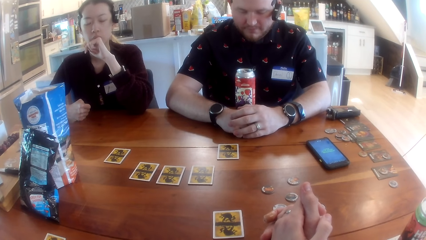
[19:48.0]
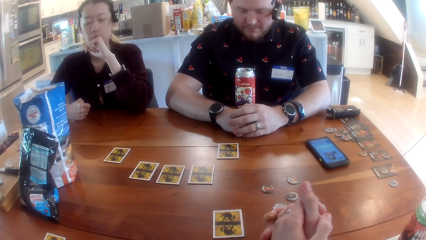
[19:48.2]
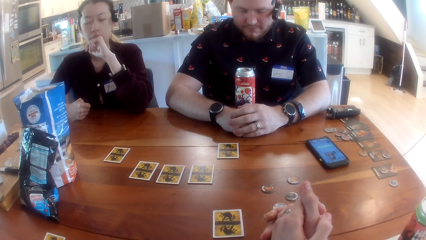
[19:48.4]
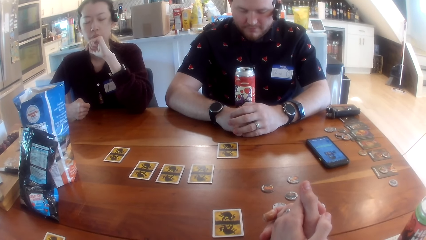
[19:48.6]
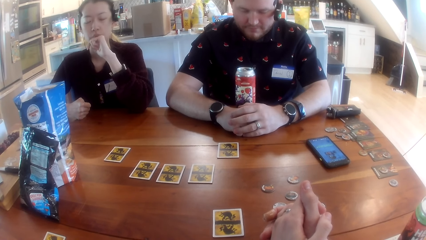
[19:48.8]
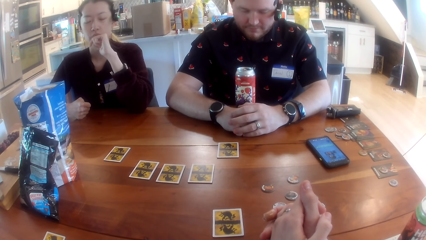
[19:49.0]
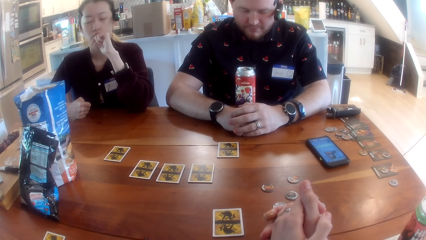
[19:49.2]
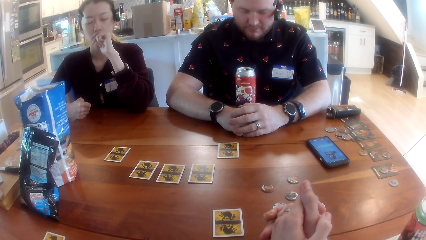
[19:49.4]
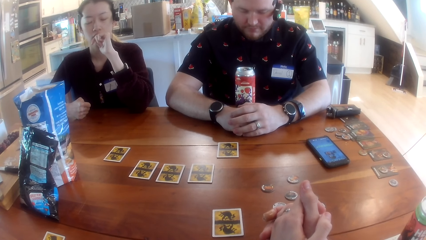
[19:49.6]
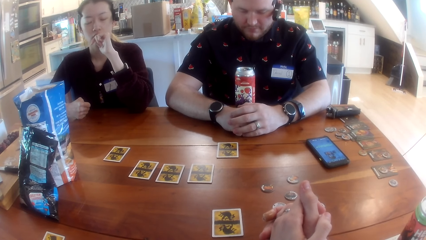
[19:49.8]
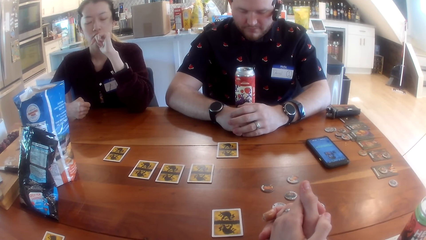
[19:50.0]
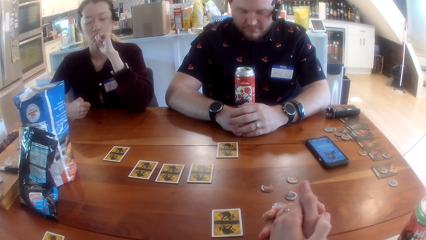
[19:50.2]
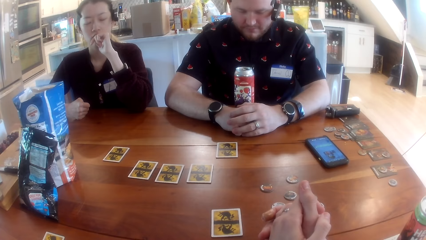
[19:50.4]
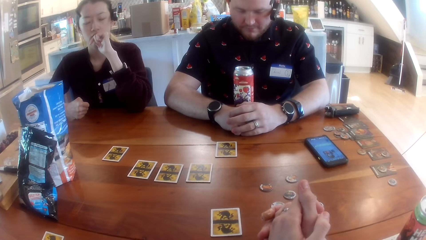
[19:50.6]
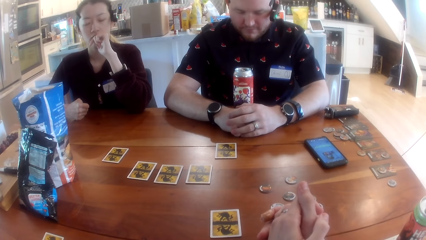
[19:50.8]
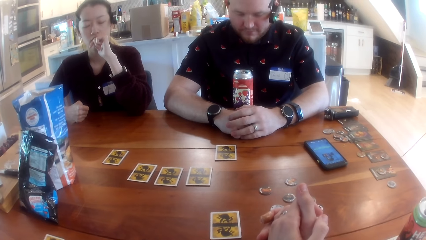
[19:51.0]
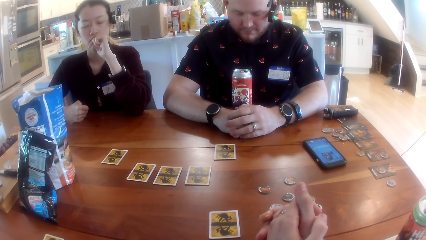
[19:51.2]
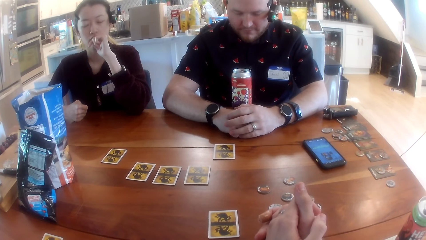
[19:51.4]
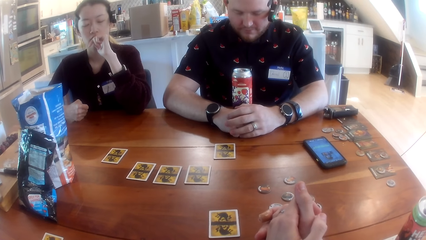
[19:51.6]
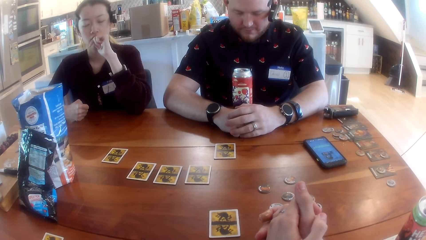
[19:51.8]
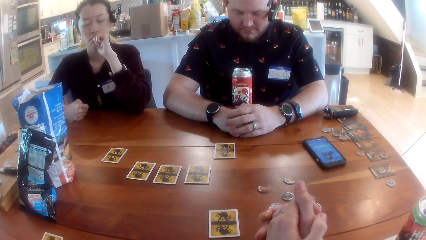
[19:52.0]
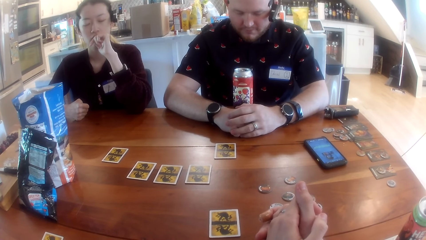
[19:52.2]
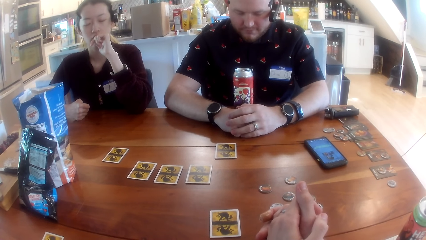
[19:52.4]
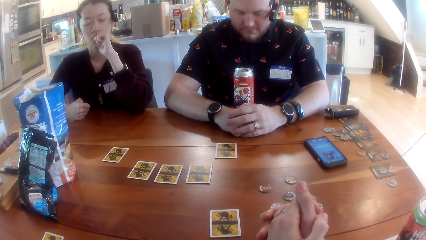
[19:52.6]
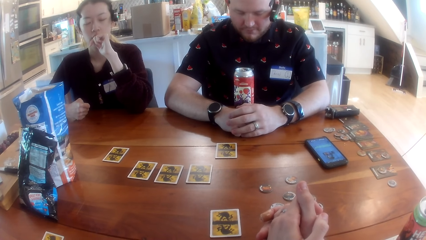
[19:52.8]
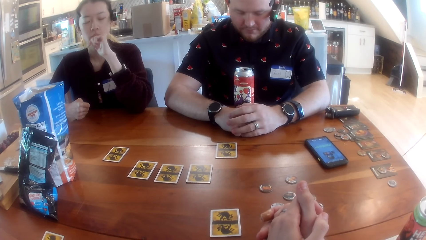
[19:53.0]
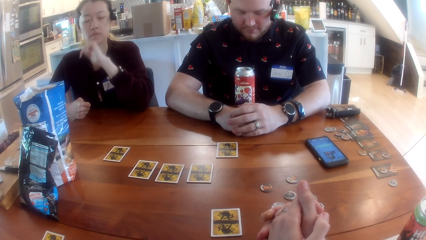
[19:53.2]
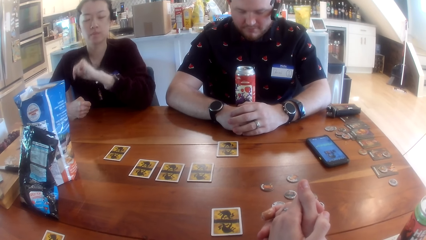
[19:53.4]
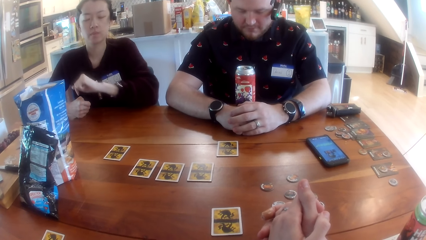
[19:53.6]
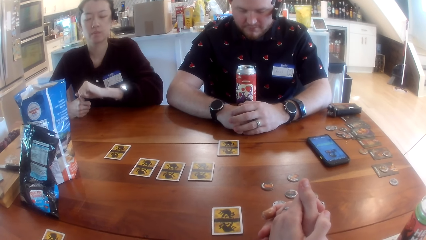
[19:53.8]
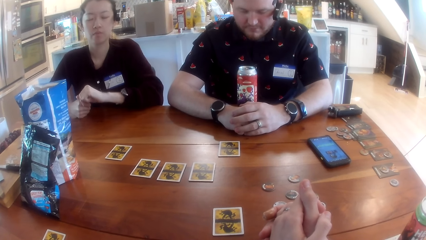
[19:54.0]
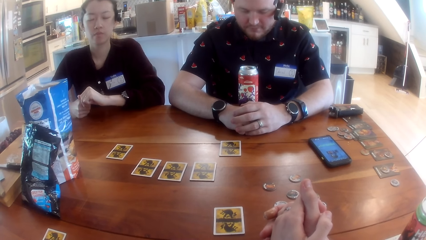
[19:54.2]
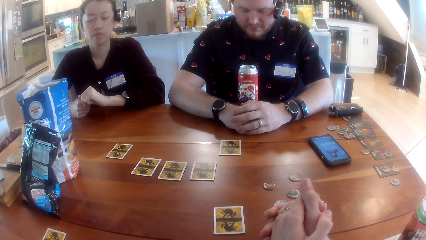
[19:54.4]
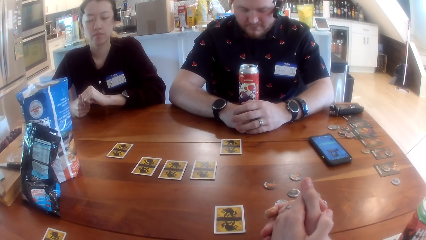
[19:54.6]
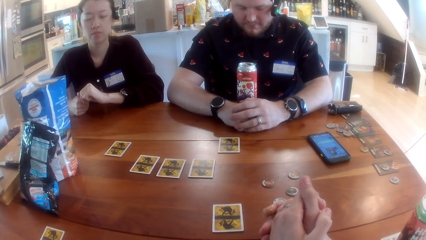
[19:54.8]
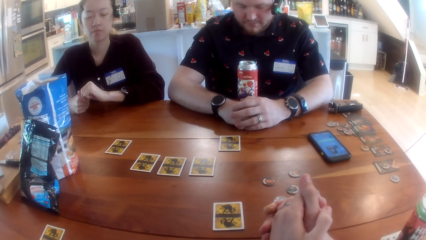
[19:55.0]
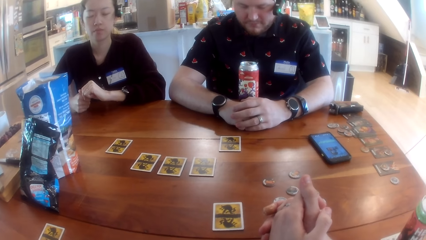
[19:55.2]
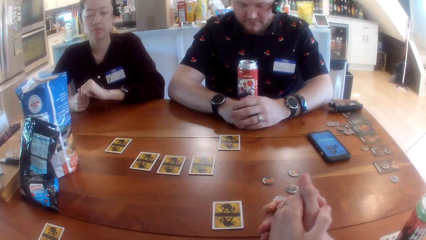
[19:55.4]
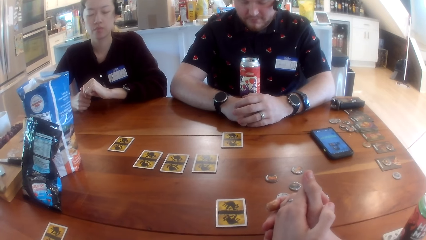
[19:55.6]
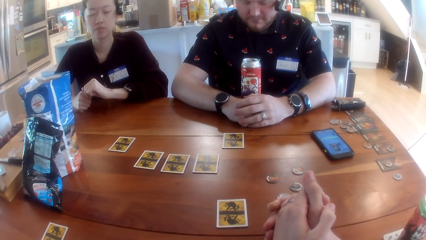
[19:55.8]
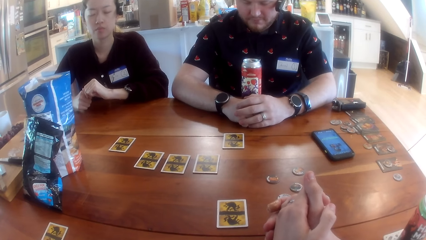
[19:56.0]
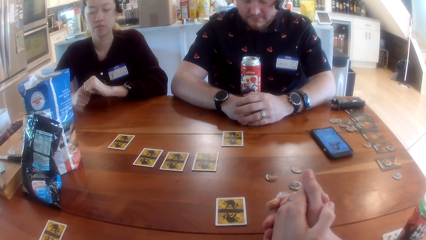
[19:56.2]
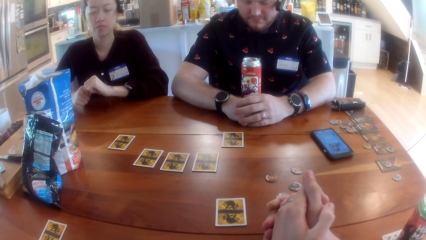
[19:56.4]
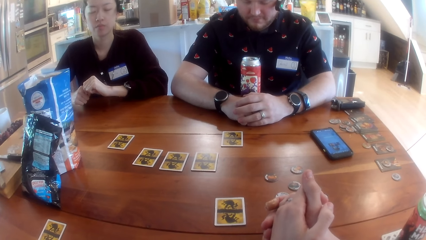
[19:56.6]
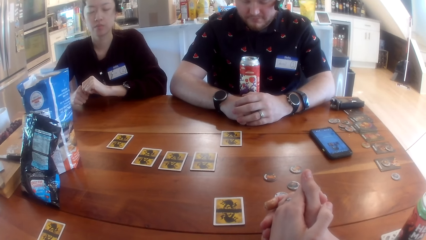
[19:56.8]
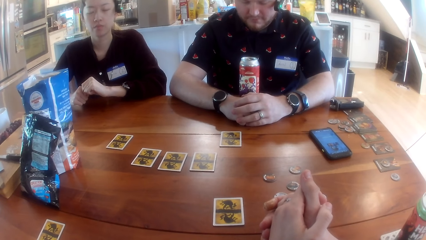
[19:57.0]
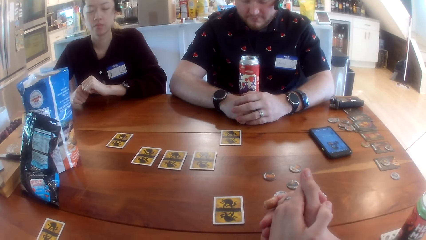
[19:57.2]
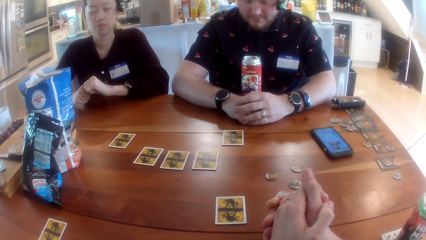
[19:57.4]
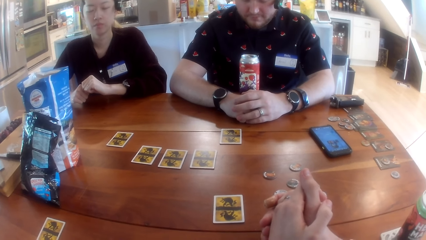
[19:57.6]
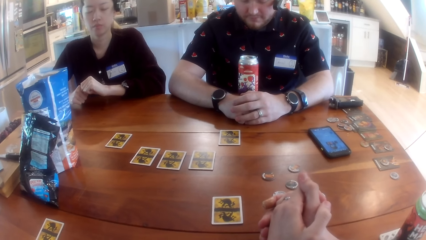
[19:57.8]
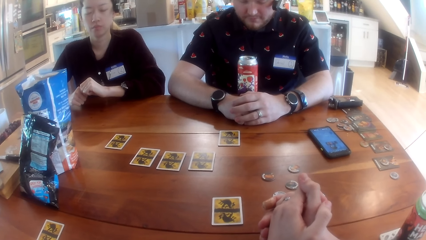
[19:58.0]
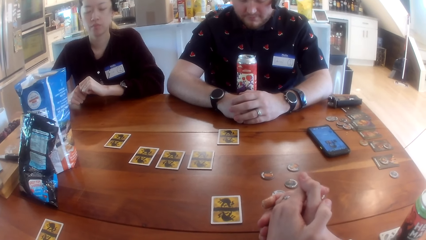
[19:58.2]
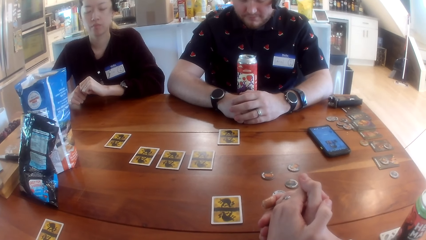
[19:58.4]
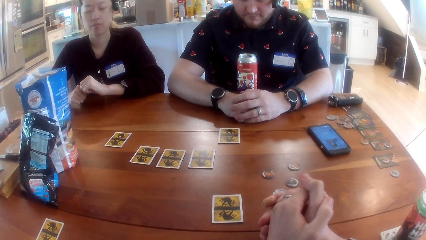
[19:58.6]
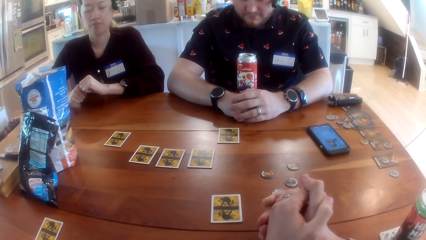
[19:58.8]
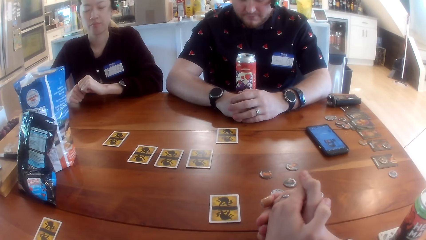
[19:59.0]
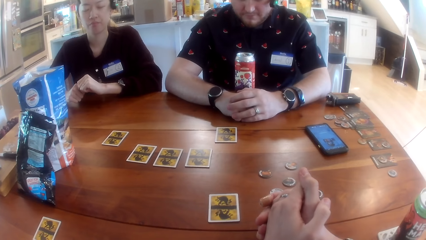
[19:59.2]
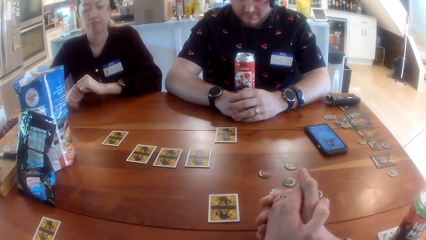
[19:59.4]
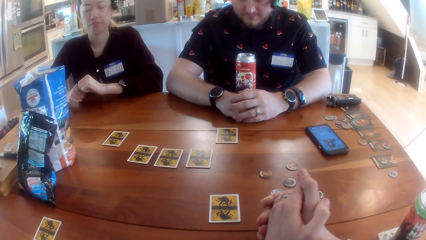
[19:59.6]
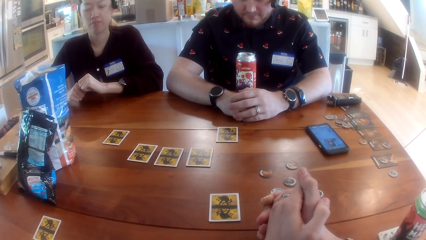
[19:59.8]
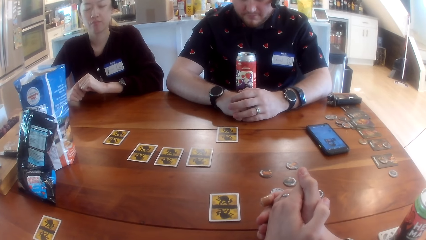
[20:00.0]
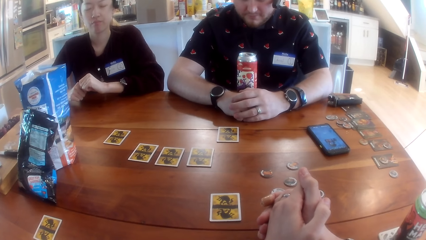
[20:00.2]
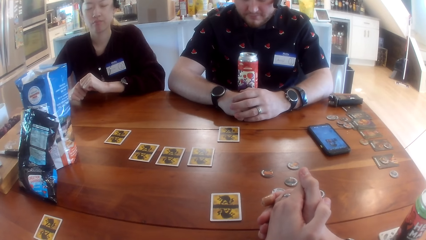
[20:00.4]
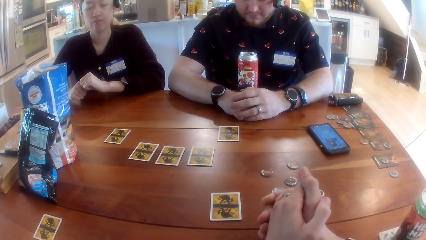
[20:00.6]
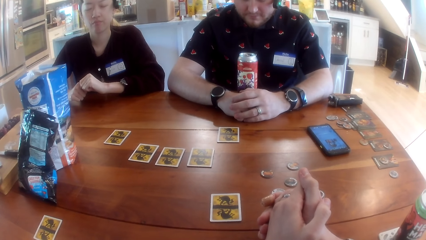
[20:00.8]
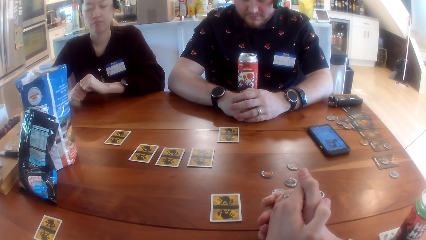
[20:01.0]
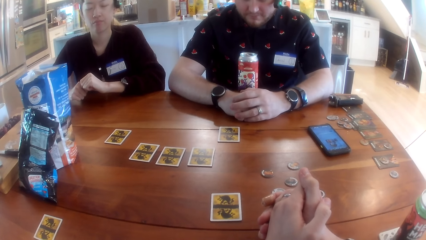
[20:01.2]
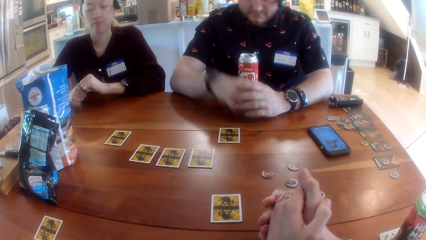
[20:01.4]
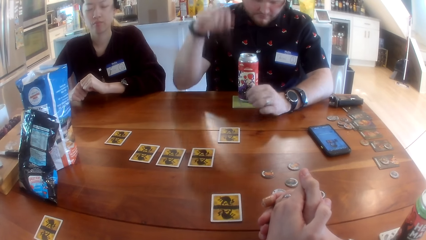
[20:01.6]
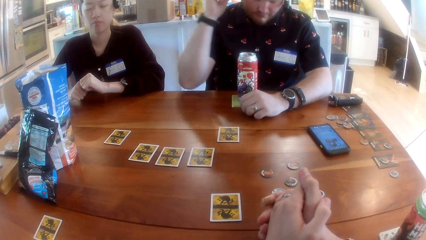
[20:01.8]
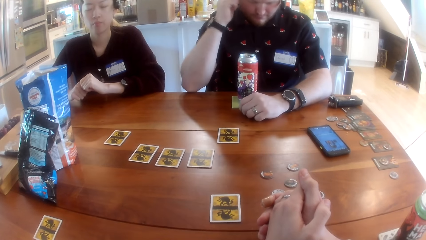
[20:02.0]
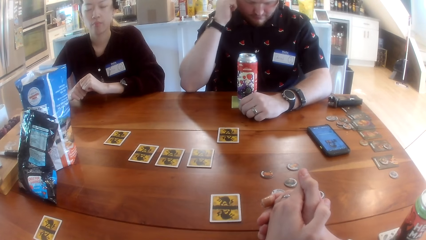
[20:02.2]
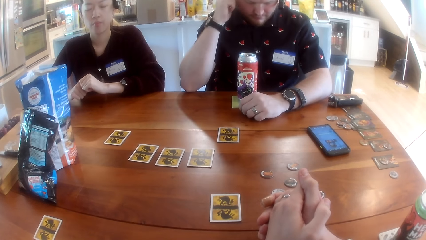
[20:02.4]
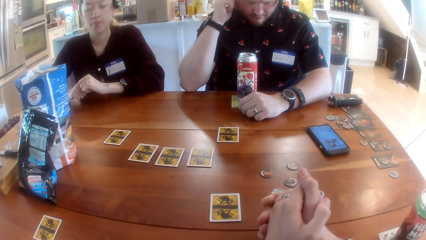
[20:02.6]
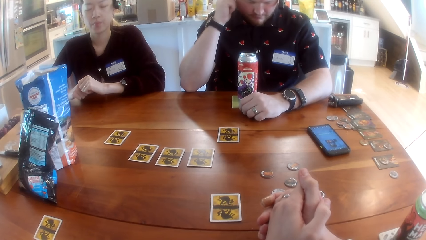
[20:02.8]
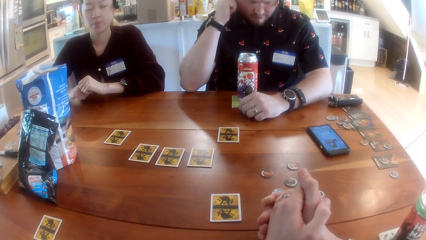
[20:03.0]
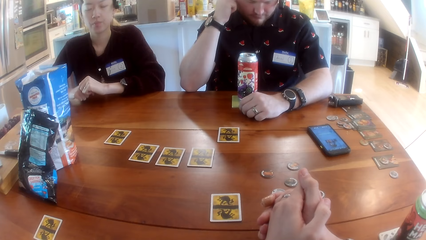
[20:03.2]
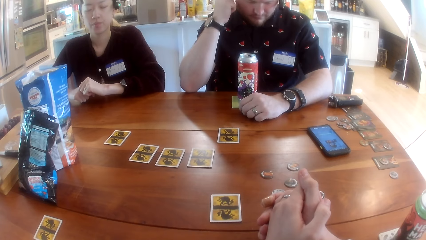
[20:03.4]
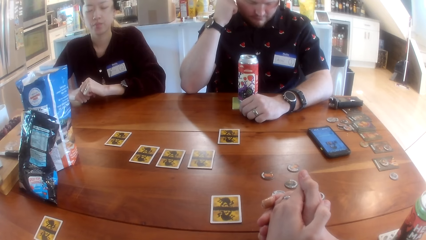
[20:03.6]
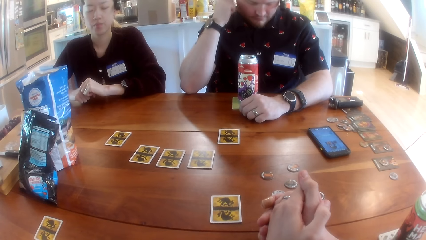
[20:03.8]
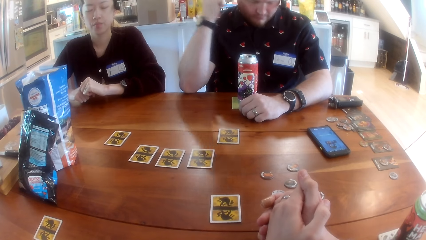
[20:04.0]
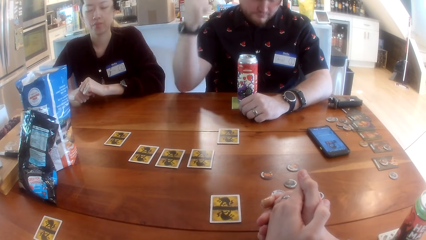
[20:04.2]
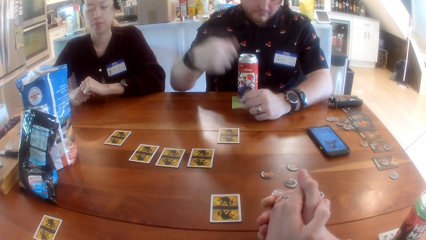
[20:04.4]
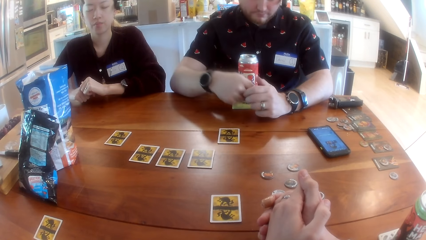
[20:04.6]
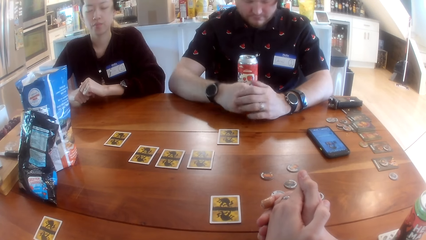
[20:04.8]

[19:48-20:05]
A man listens to the music and lifts his hand.
